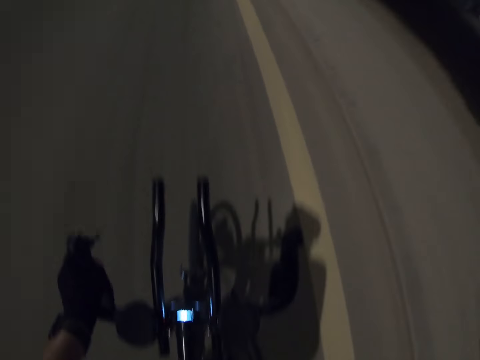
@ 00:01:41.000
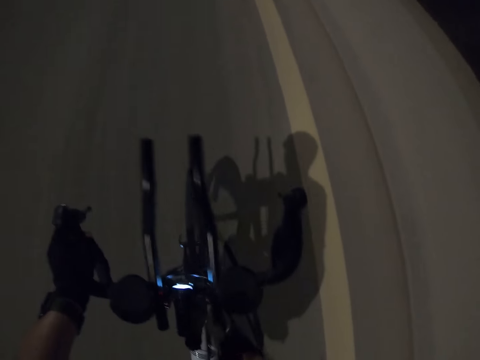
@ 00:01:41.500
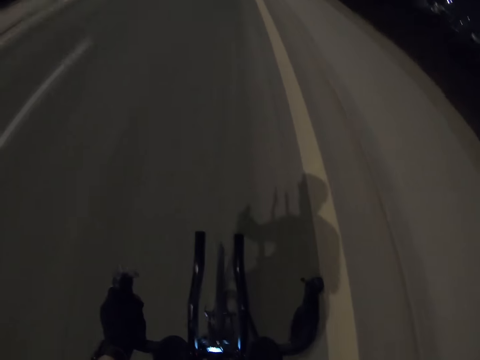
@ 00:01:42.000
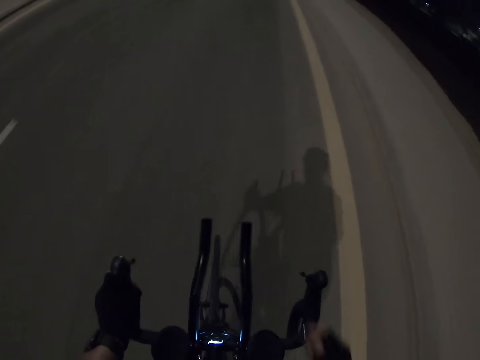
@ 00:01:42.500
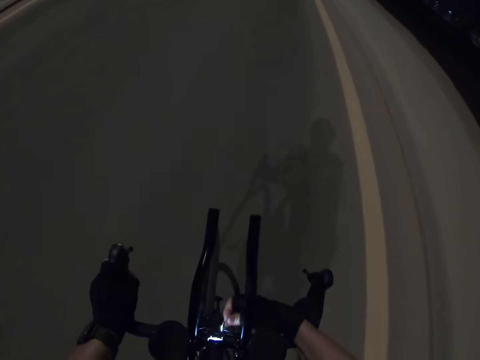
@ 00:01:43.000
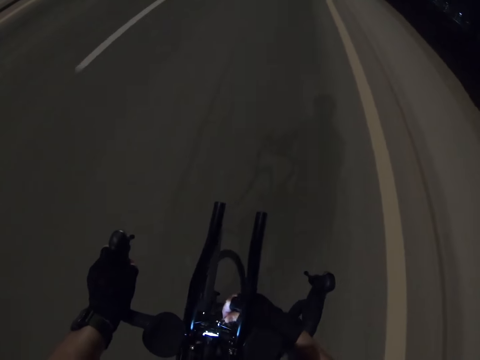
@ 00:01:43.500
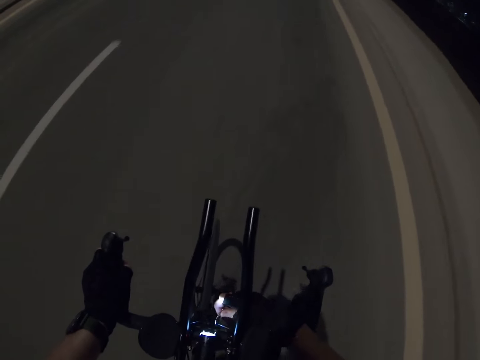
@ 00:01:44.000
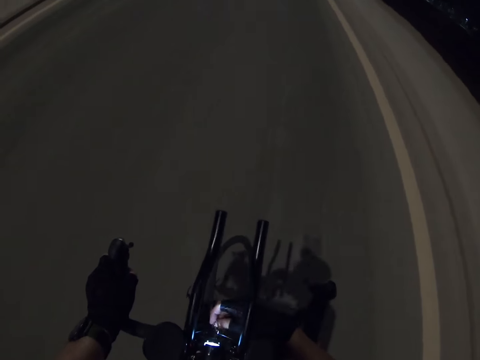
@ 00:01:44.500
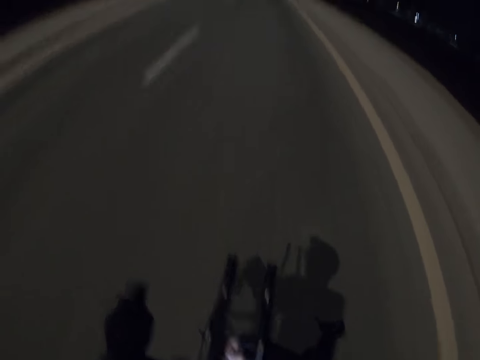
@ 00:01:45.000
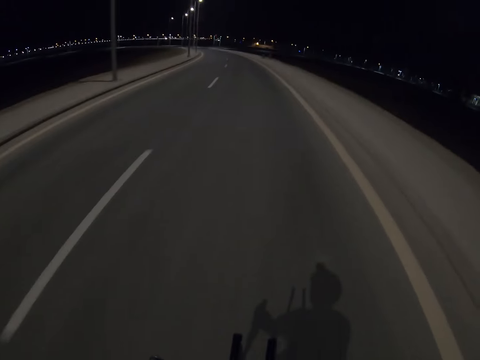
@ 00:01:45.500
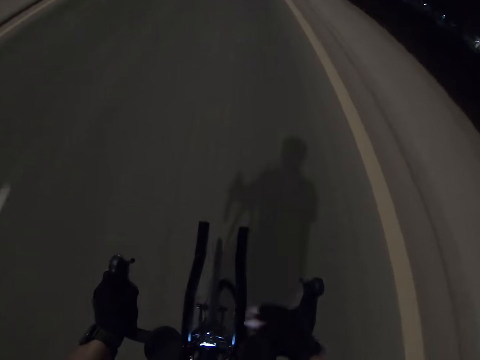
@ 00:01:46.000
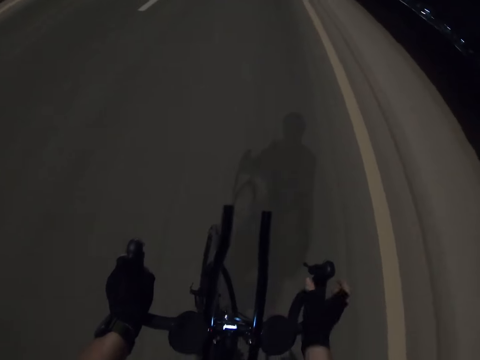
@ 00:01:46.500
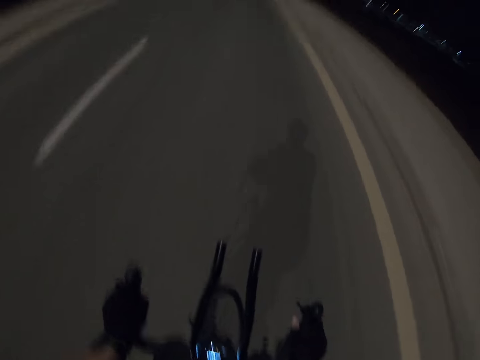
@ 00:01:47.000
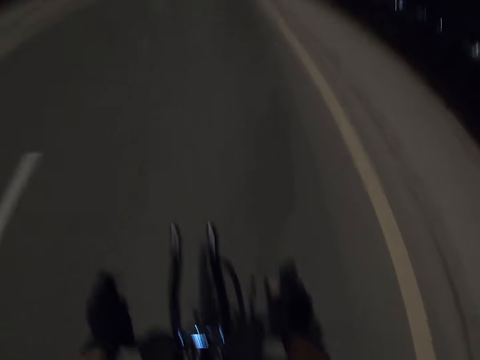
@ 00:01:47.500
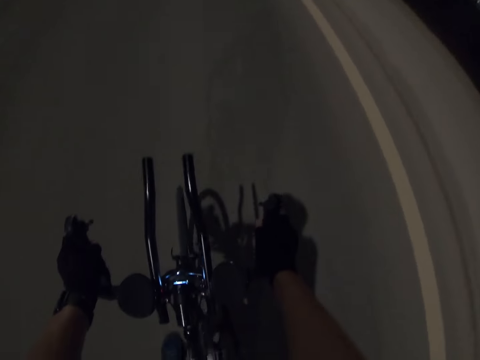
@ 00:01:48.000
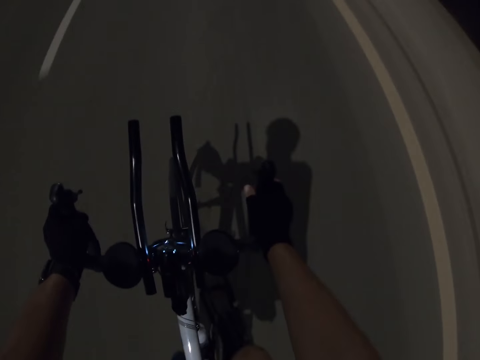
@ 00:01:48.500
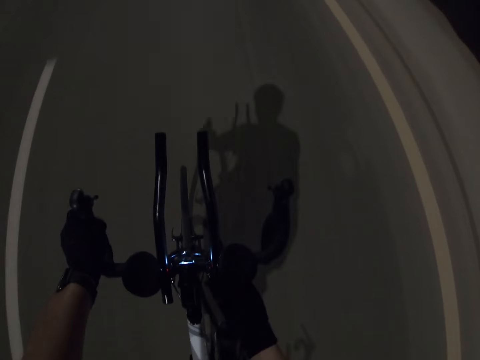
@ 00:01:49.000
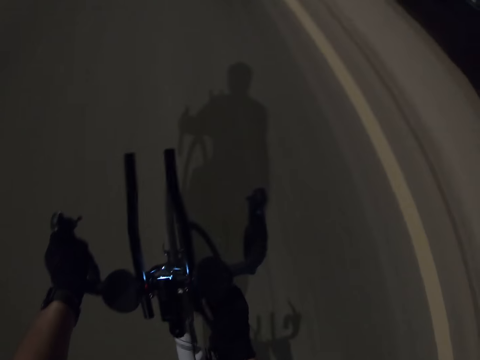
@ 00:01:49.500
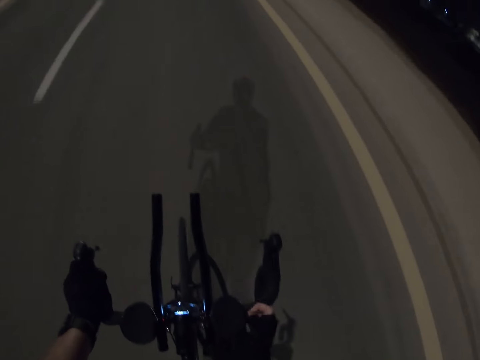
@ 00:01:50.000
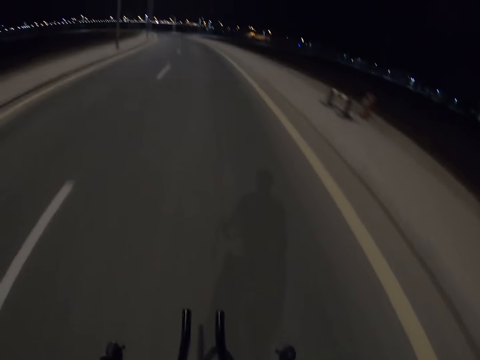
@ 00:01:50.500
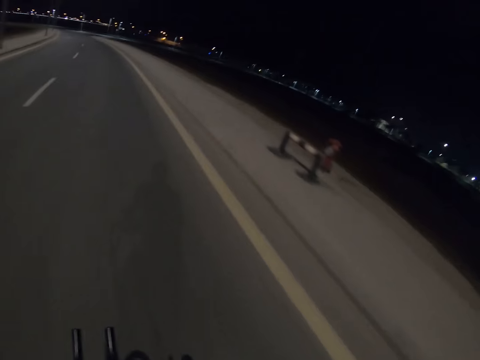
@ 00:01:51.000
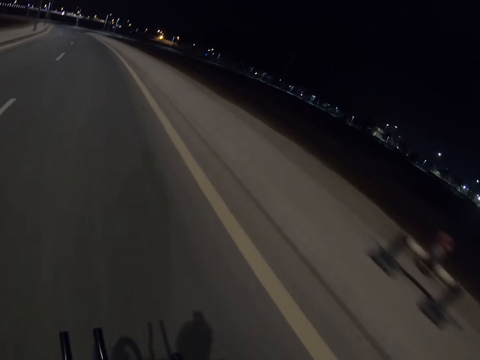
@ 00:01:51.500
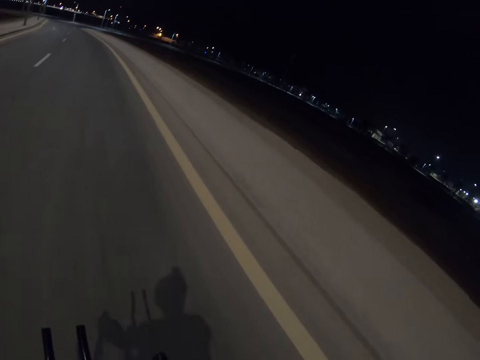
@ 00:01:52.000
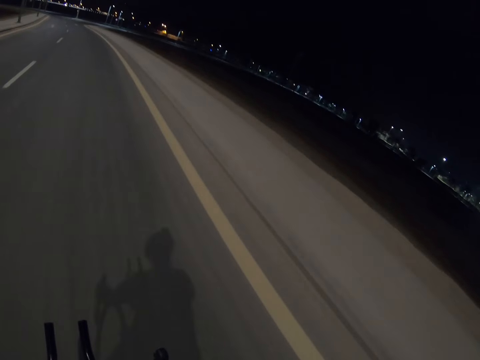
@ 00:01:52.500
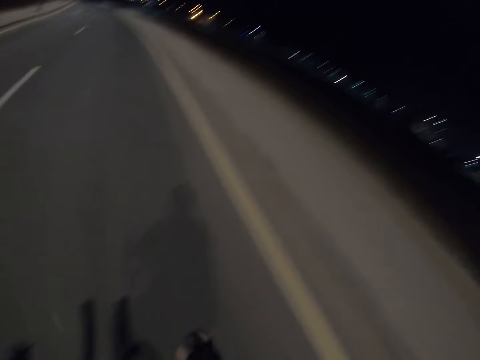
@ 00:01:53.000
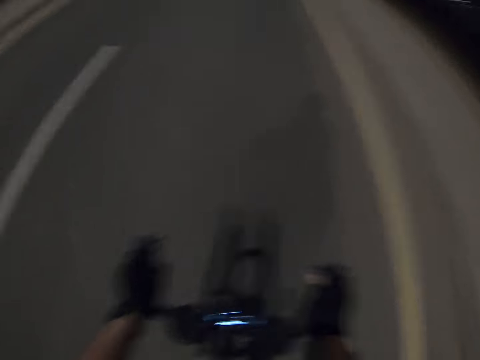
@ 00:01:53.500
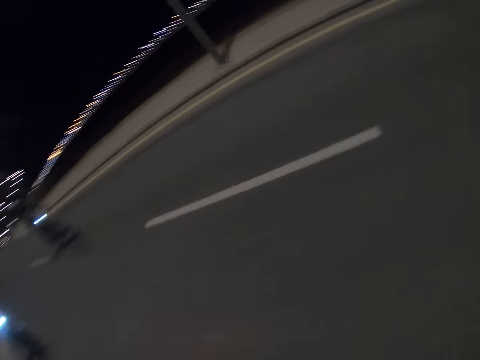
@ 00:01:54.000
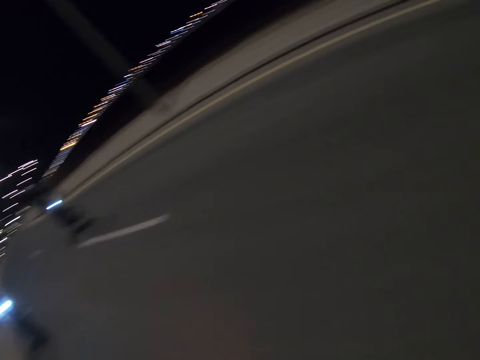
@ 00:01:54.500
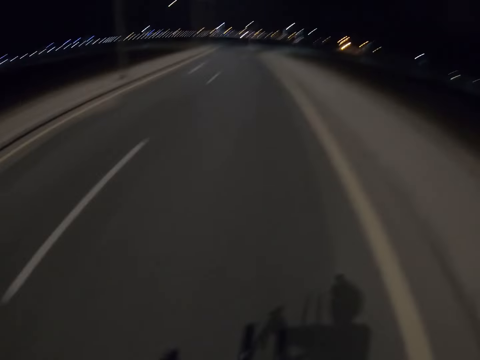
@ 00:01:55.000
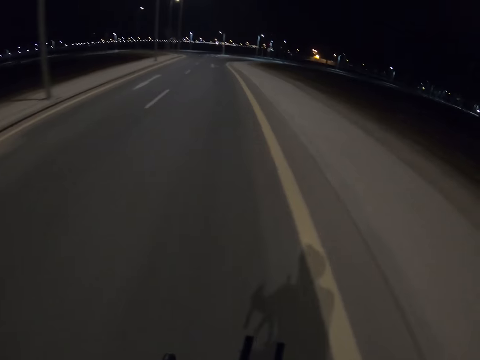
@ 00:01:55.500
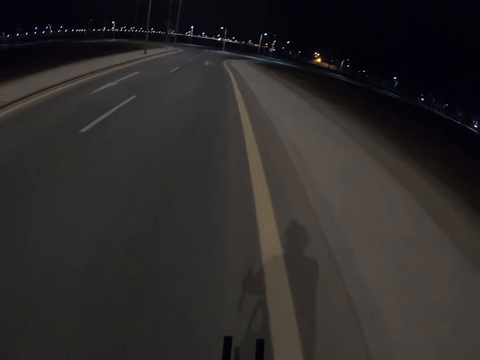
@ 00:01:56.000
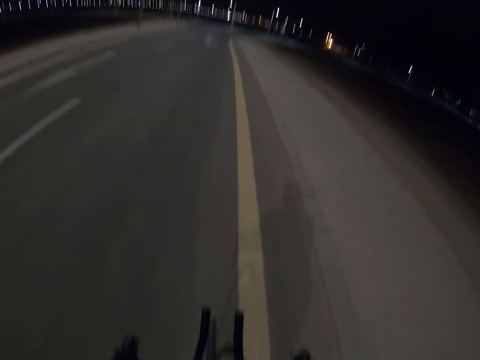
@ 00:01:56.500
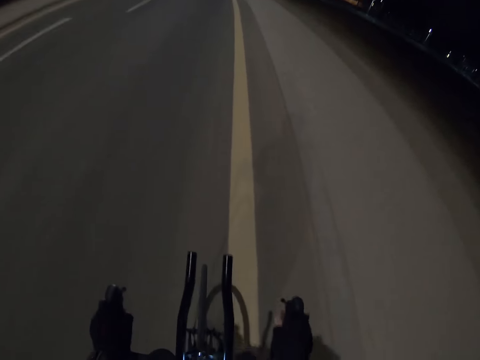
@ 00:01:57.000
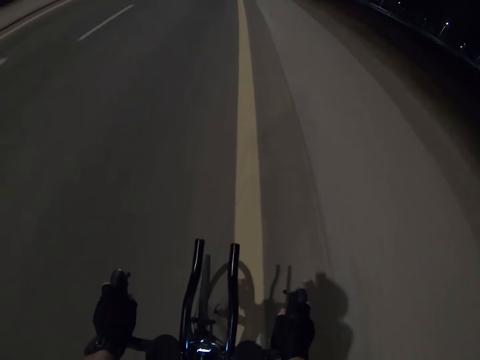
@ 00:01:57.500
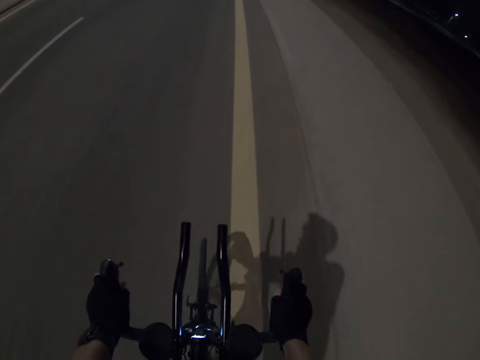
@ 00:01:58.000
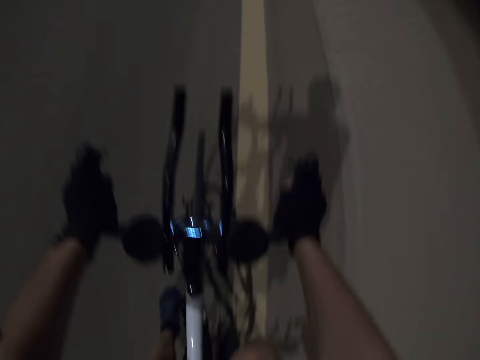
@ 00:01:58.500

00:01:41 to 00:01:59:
The camera wearer touches the bicycle. He rides the bike and places something in front of the bike. He puts his right hand on the handle. He touches the bicycle. He looks at a person and another person. He rides the bike.

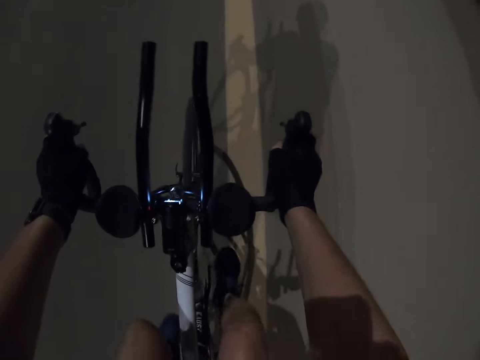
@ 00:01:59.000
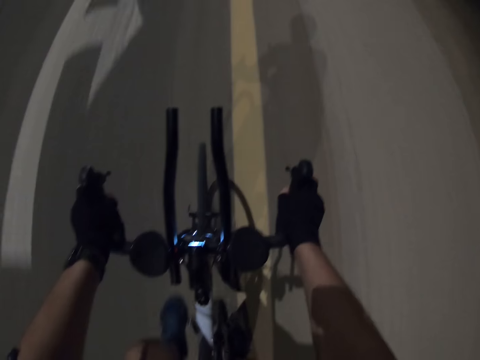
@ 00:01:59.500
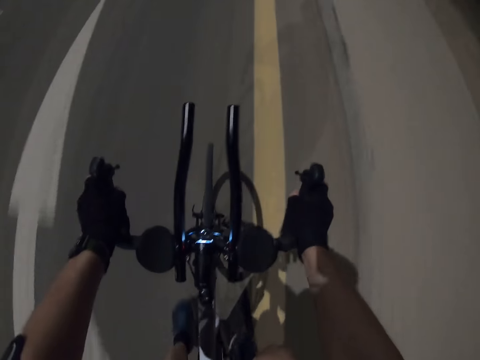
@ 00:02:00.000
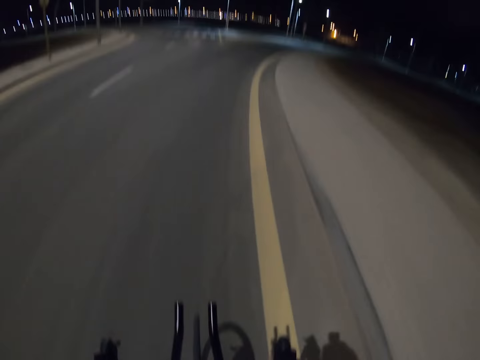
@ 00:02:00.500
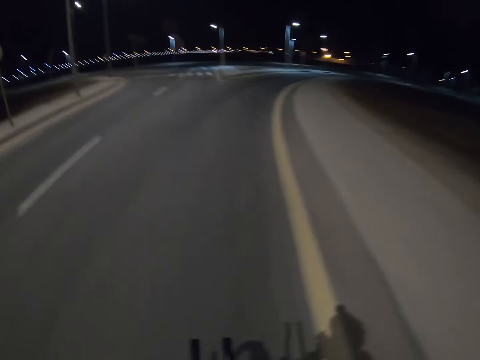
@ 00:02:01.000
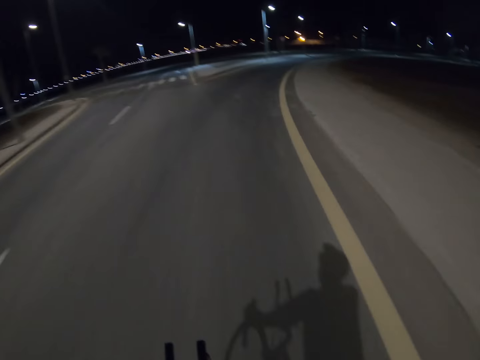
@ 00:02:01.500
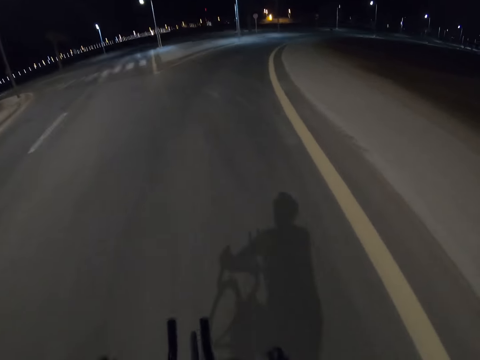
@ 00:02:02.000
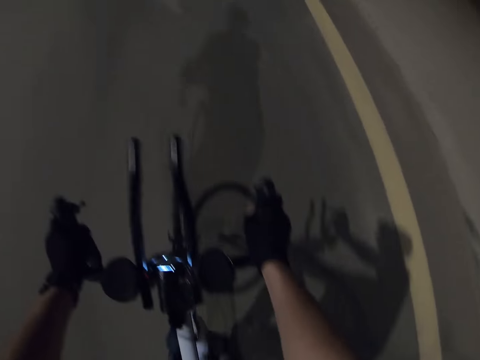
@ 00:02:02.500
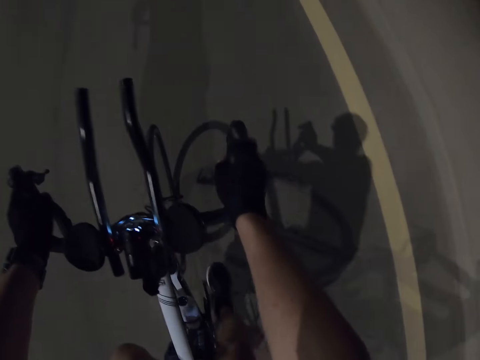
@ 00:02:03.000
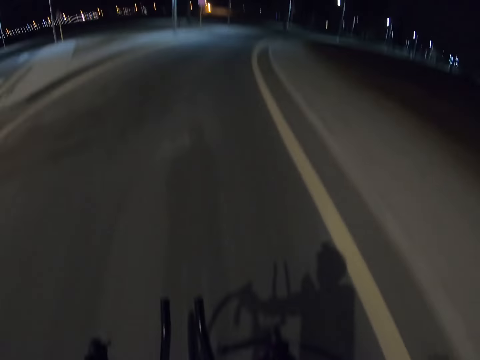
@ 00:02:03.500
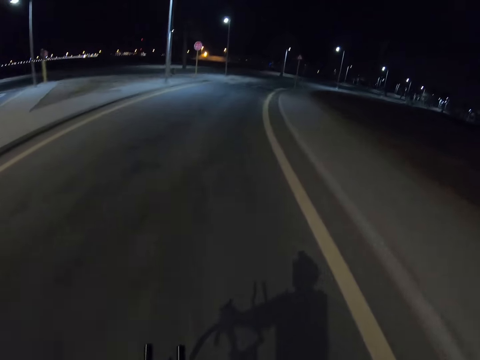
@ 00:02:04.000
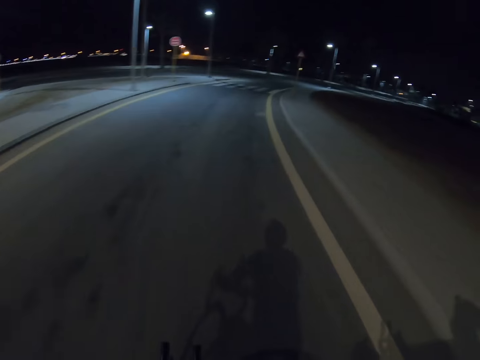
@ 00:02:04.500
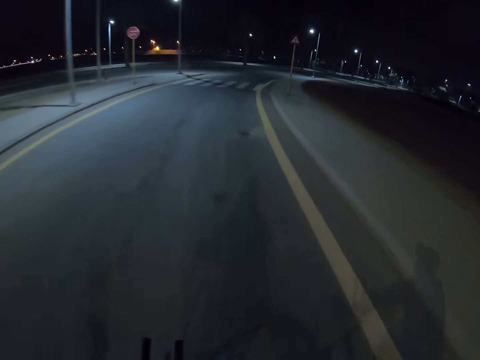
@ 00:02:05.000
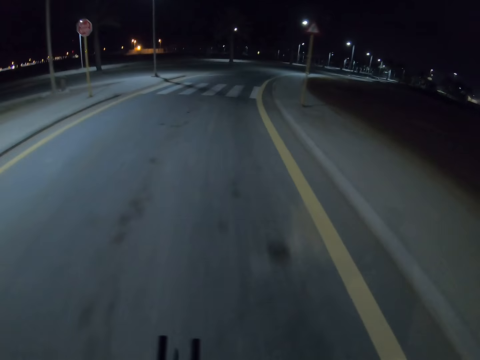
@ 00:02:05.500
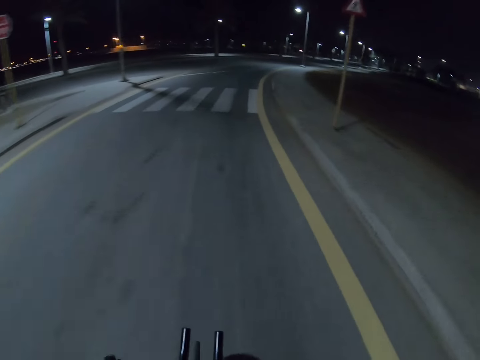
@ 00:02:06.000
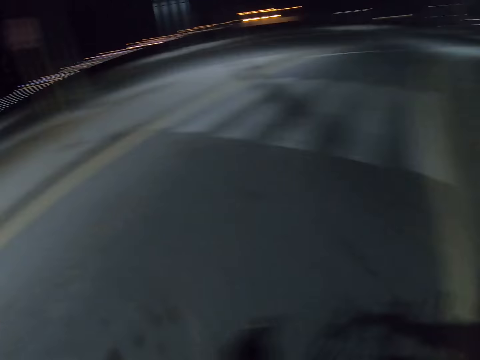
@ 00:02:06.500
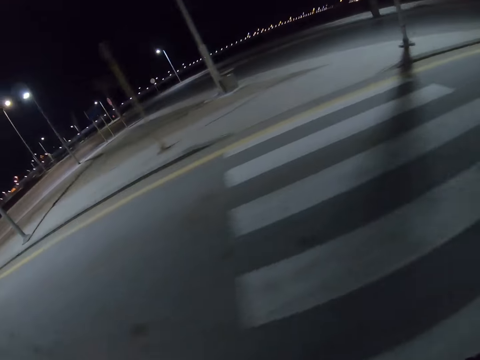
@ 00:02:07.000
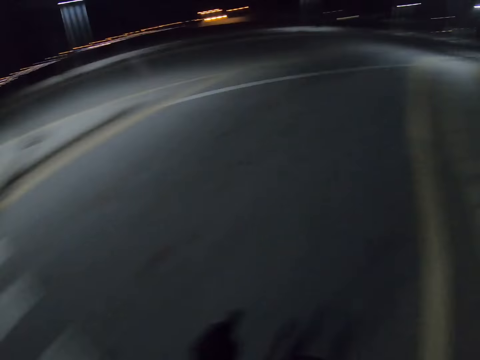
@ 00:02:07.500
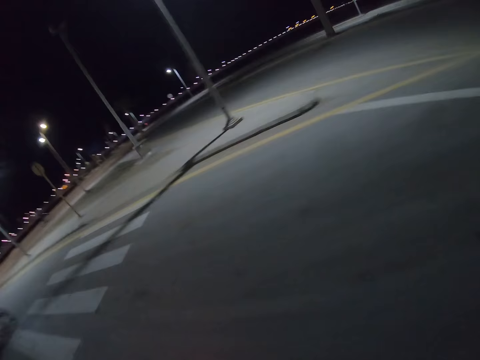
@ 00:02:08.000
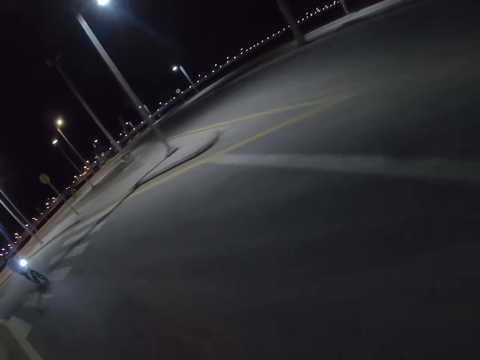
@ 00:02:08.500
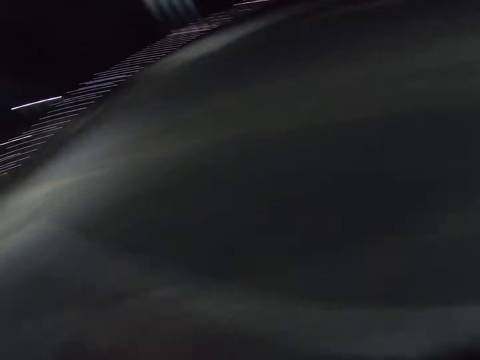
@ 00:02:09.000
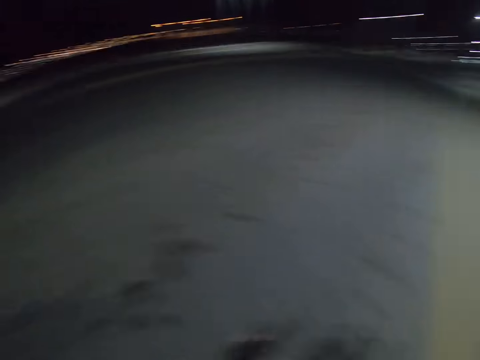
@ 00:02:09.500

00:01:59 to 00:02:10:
The camera wearer rides a bike. They look at a person.
